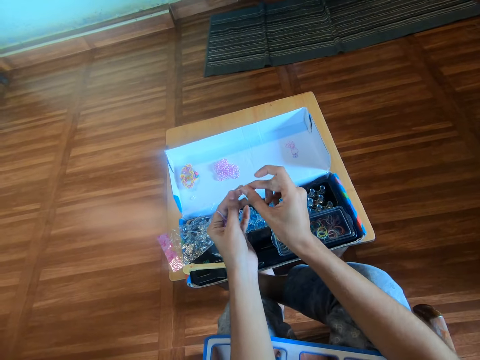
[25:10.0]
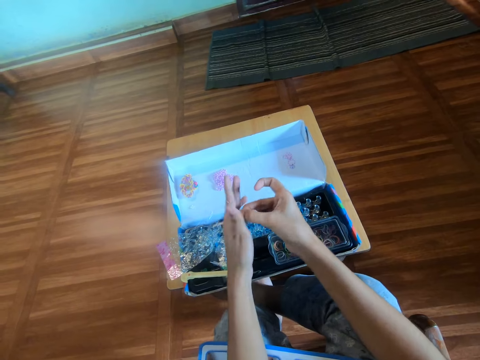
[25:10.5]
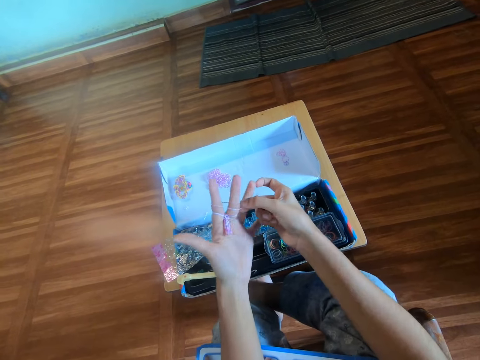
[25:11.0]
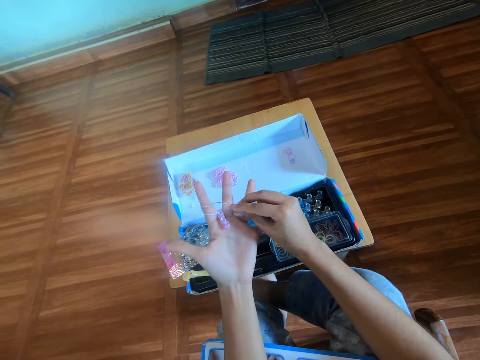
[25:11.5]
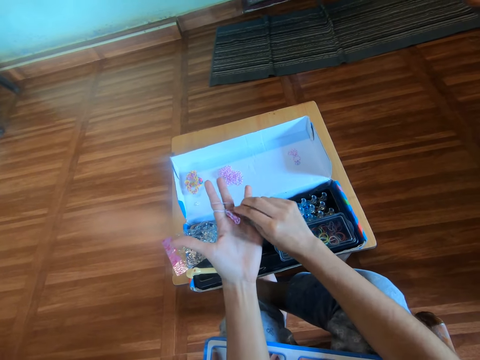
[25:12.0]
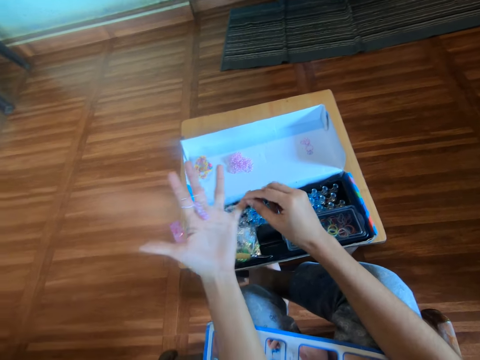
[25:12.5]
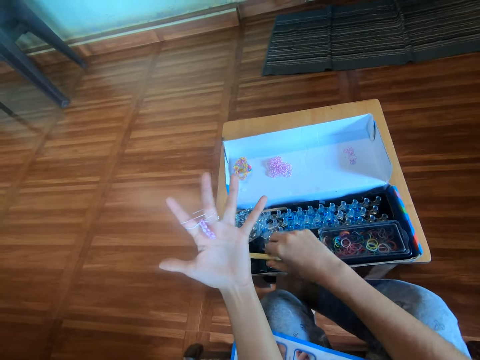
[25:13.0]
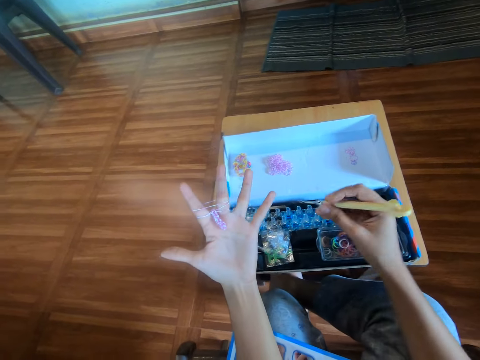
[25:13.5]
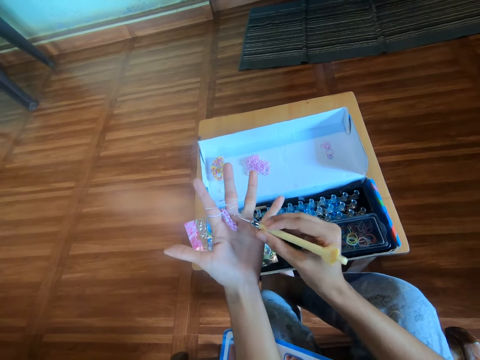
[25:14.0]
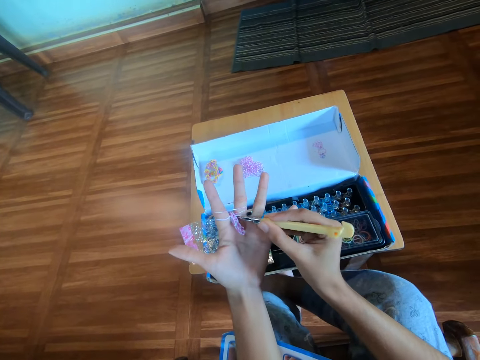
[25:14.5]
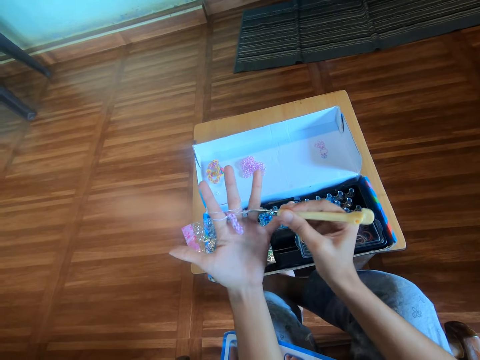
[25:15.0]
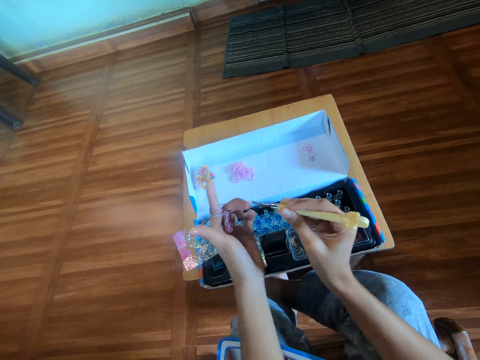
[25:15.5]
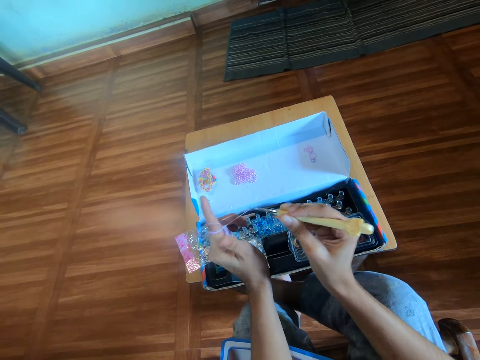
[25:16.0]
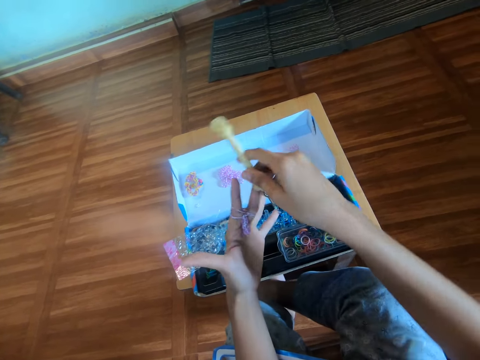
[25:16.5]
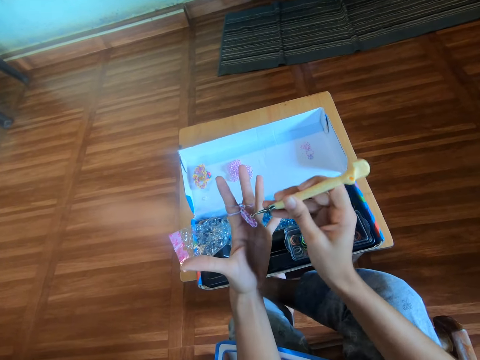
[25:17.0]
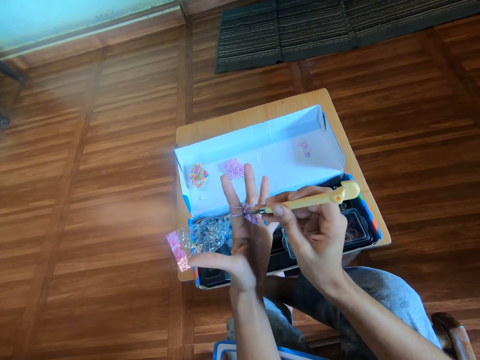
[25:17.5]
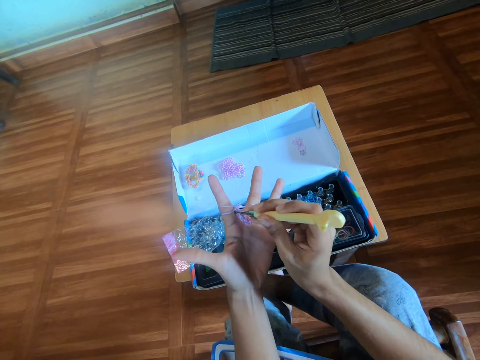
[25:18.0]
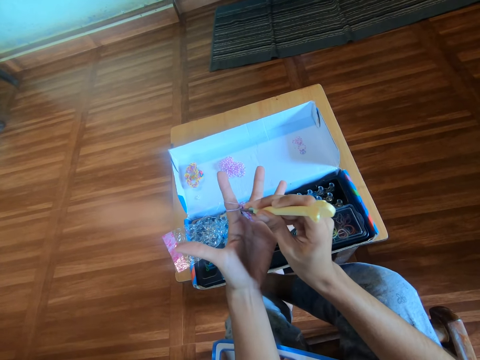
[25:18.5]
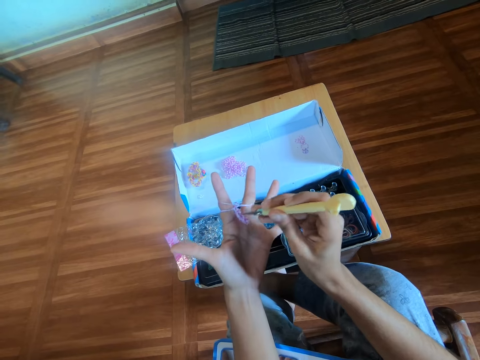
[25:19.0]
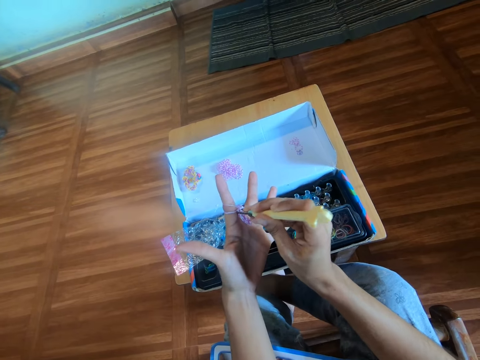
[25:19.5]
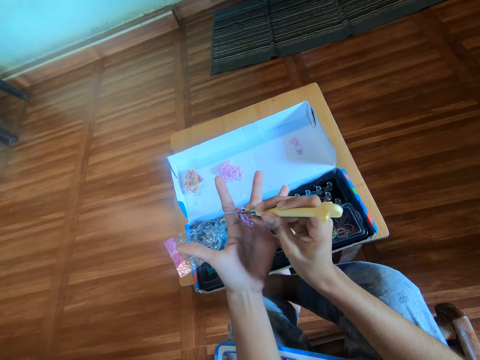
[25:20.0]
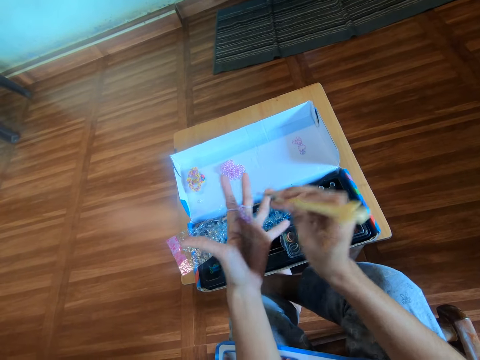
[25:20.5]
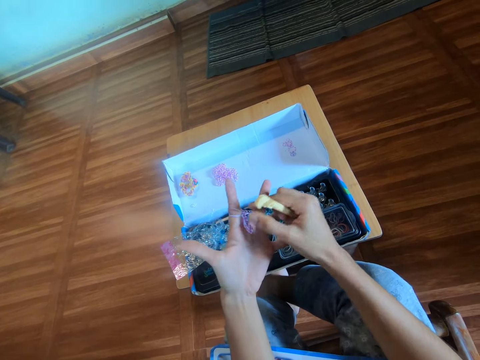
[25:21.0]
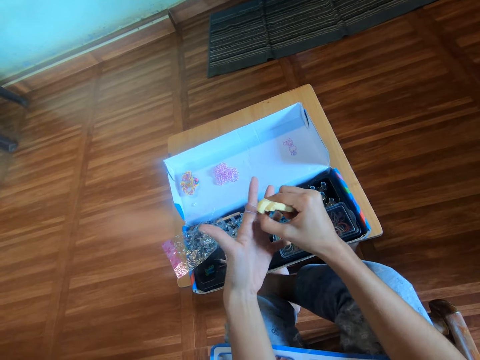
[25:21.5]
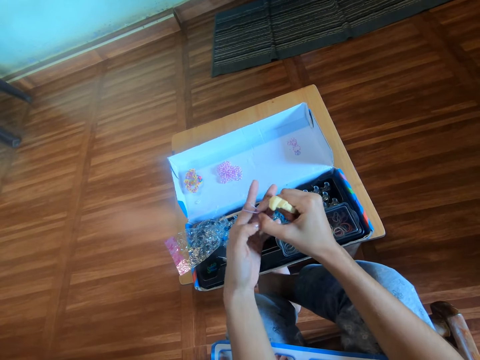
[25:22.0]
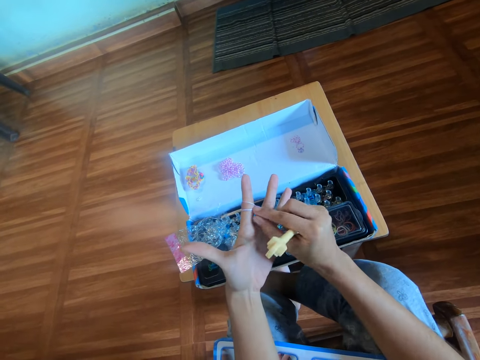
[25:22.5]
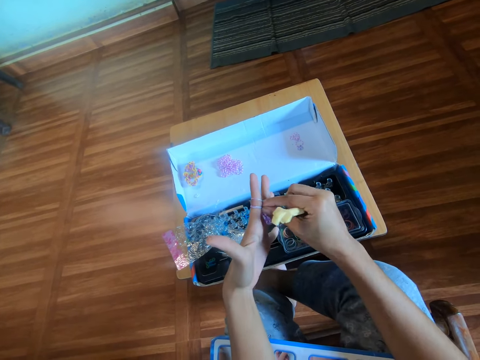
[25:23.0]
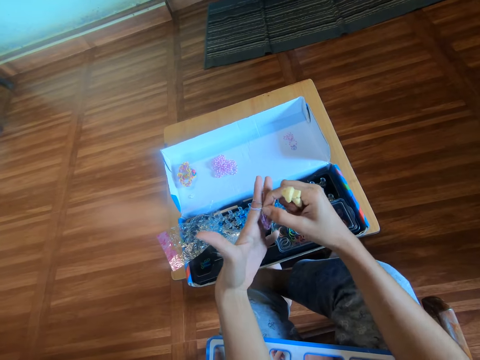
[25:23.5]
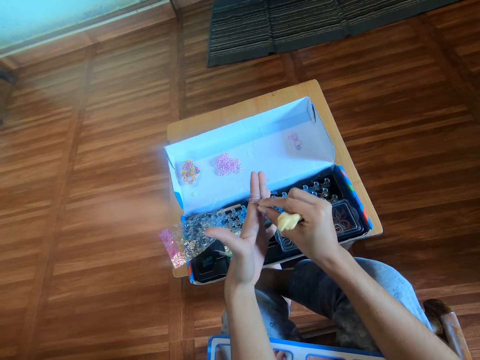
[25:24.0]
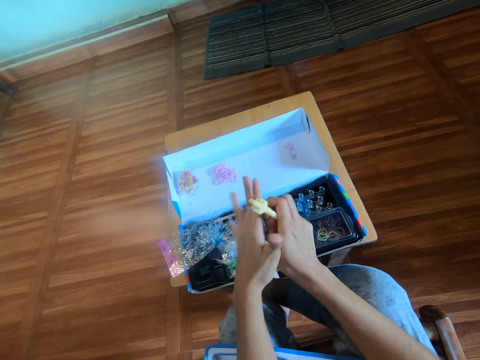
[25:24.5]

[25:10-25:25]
The camera wearer wears the rubber band around her left hand. She crafts the rubber band with her right hand. She picks a loom hook or crochet hook from the carton box with her right hand. She straightens the rubber band craft with the loom hook. She hooks the rubber band pattern with the crochet hook. She crafts the rubber band with her right hand.

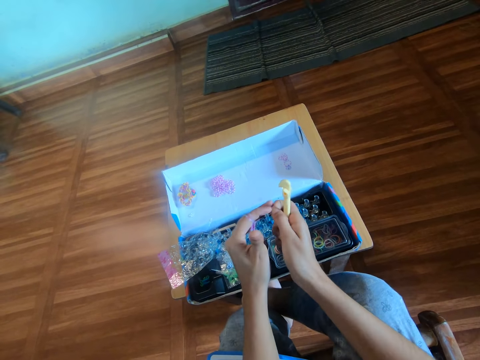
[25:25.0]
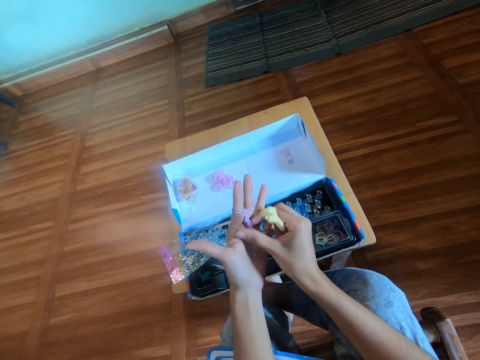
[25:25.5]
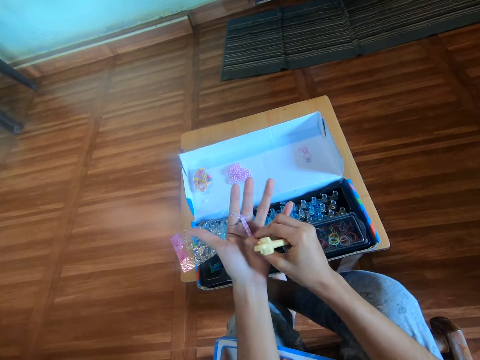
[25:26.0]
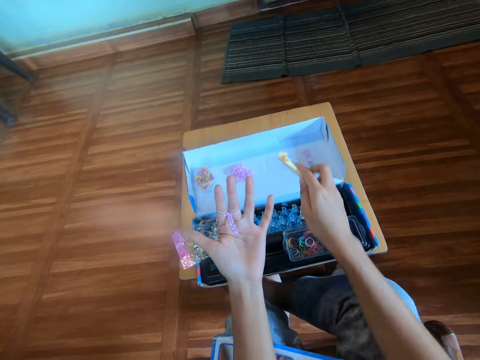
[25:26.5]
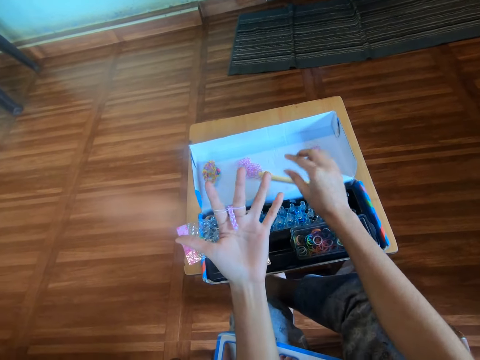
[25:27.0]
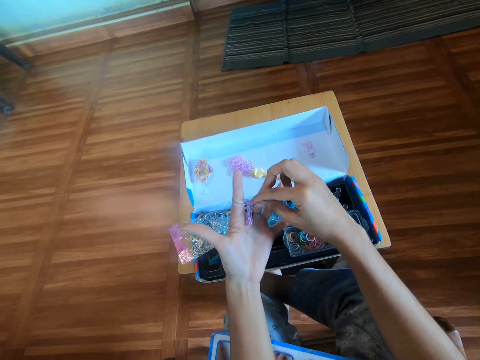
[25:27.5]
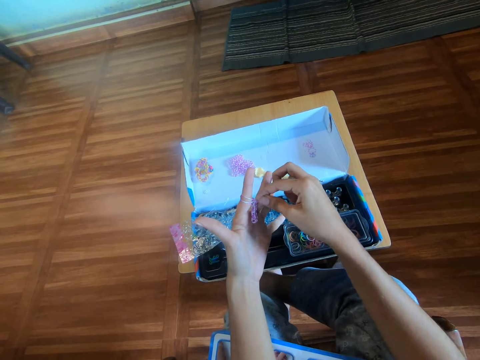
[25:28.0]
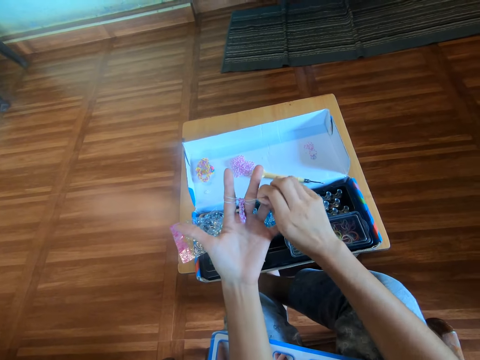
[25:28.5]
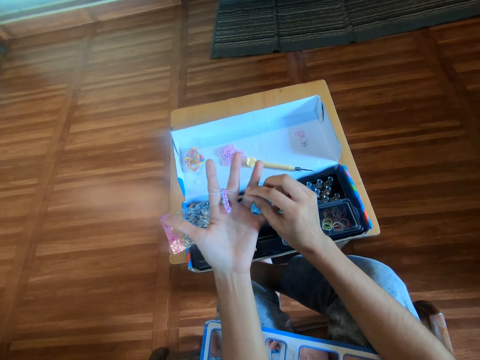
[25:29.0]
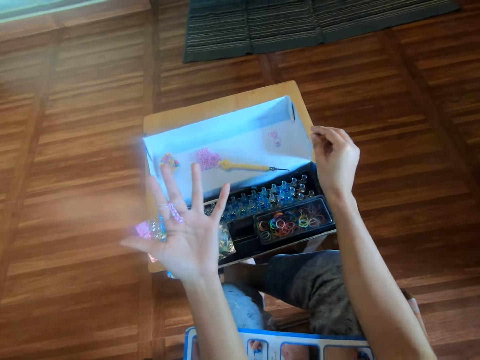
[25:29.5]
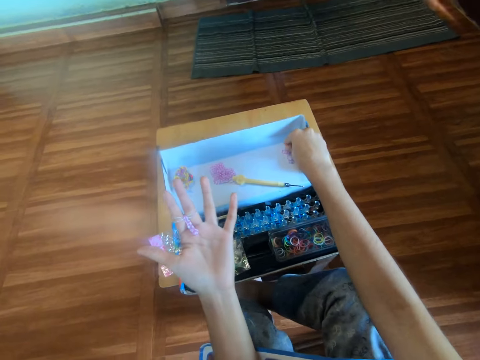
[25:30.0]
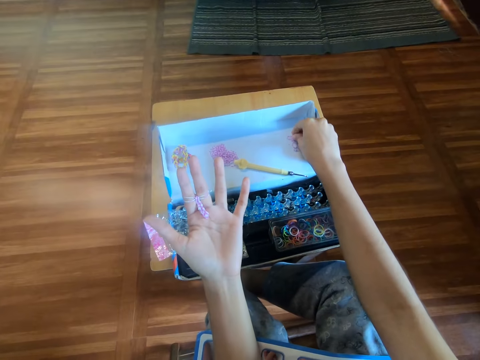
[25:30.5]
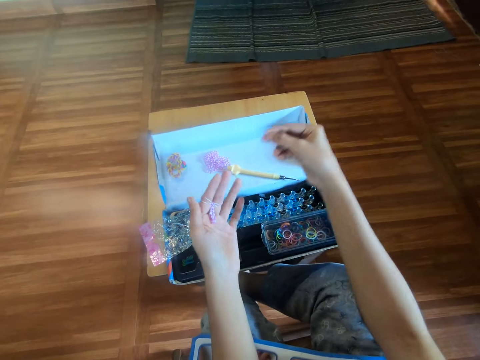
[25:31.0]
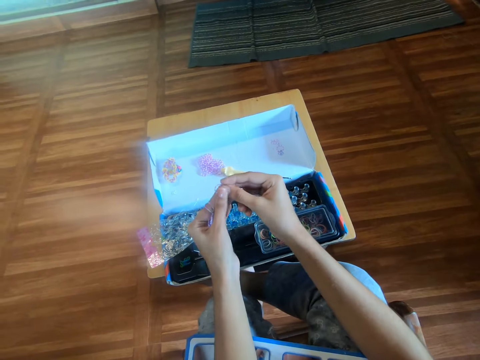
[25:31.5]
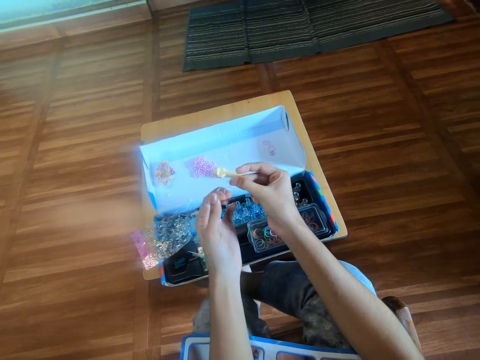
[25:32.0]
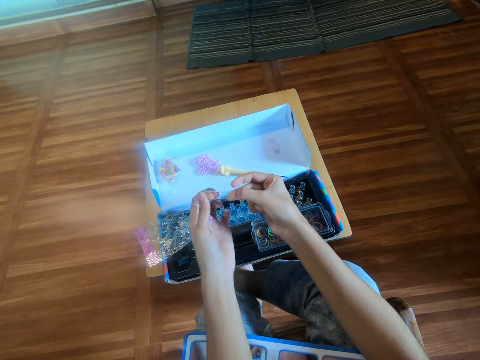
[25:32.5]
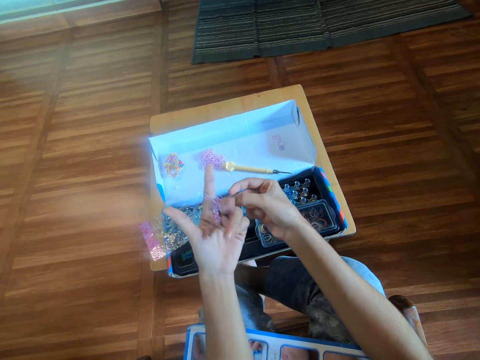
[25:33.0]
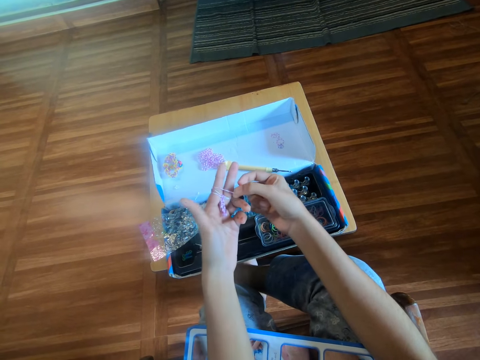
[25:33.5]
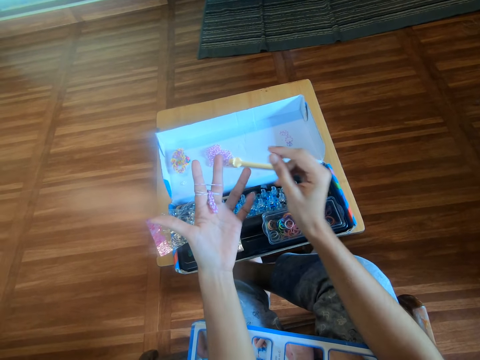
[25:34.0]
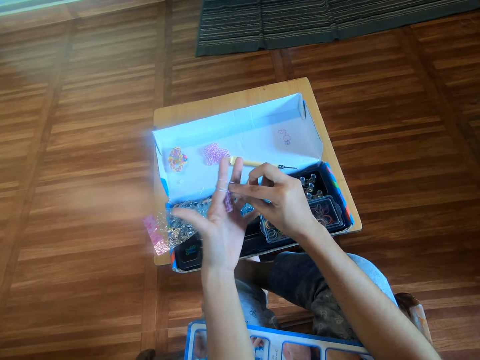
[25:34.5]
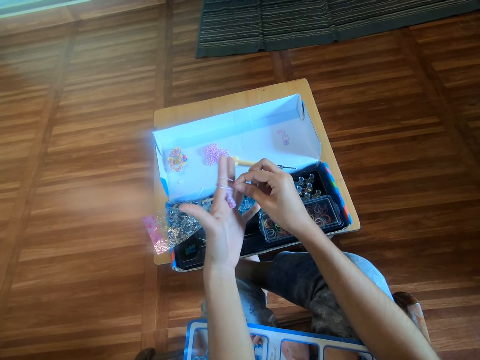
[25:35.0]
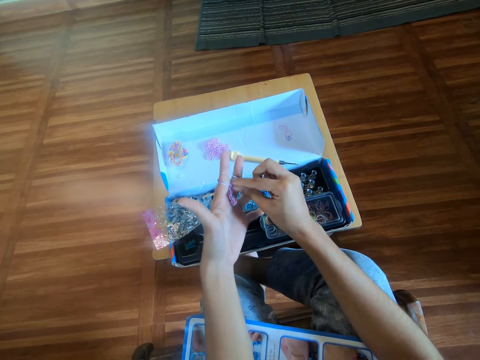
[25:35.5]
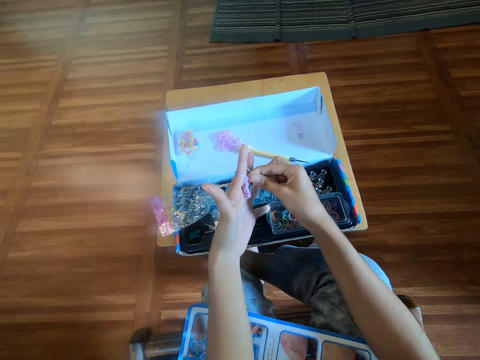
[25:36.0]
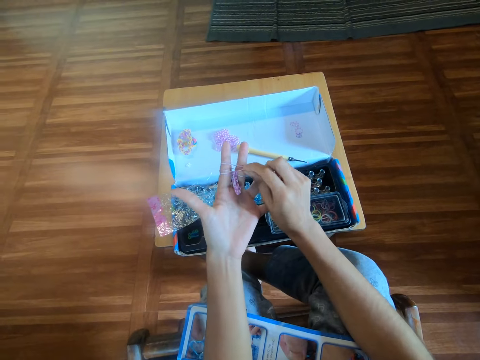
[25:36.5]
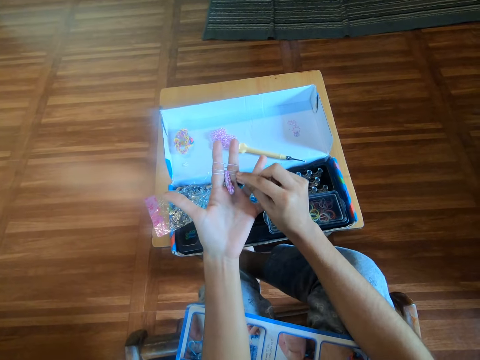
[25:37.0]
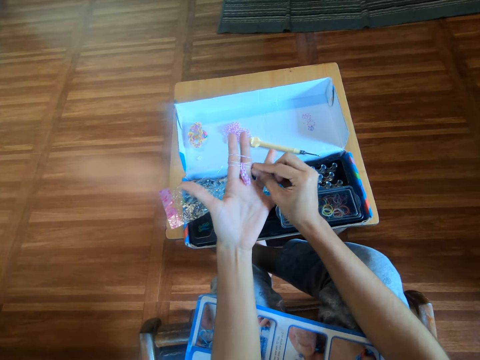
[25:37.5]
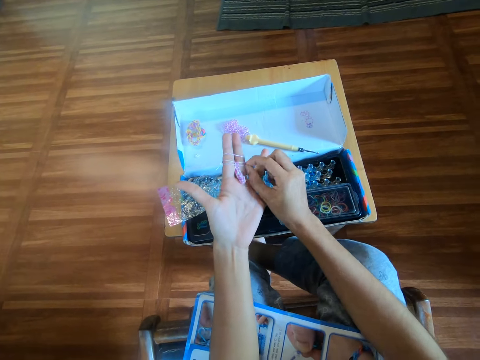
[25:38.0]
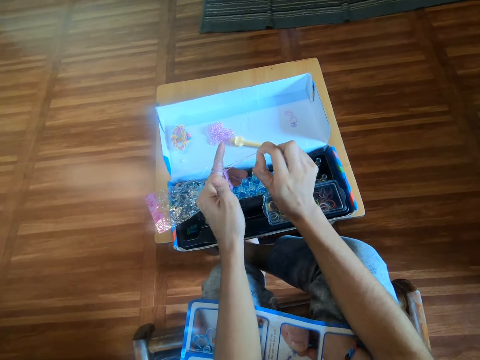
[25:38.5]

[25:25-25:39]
The camera wearer pulls a rubber band pattern on the hand. She drops the loom hook on the carton box with her right hand. She crafts the rubber band with her right hand. She picks a rubber band from the carton box with her right hand. She wears the rubber band around her left hand. She crafts the rubber band with her right hand.
